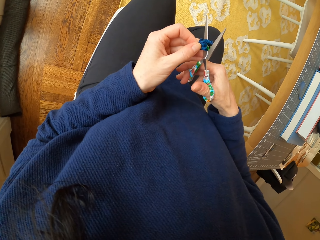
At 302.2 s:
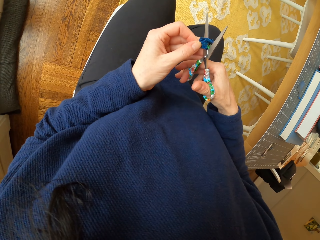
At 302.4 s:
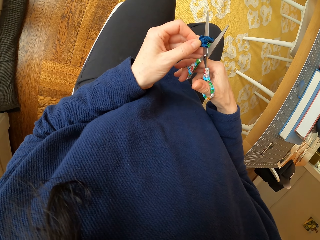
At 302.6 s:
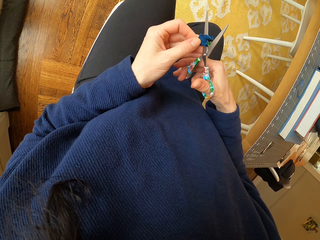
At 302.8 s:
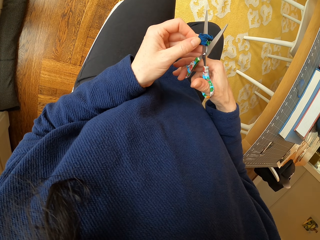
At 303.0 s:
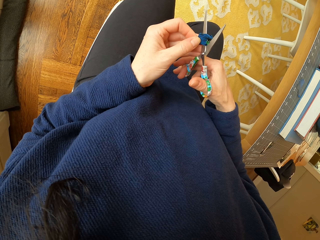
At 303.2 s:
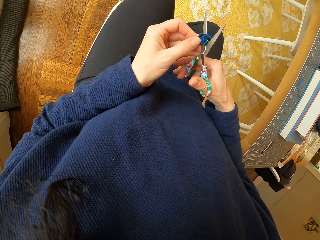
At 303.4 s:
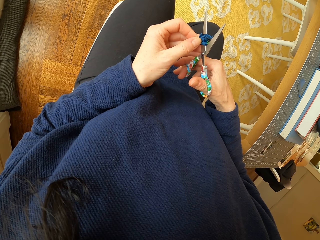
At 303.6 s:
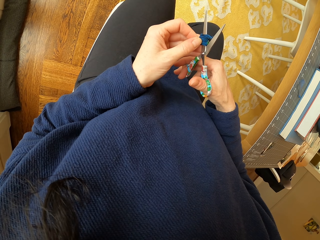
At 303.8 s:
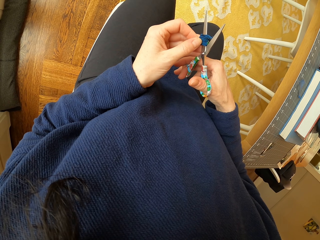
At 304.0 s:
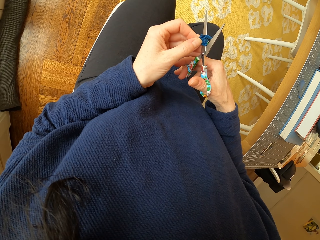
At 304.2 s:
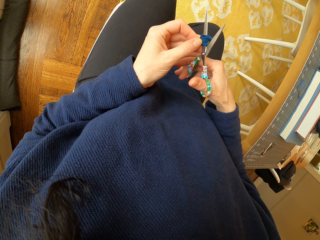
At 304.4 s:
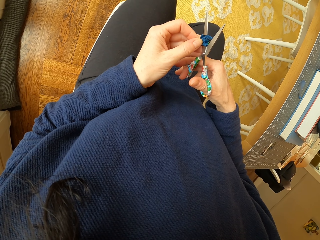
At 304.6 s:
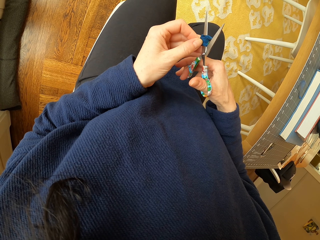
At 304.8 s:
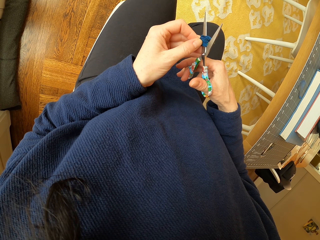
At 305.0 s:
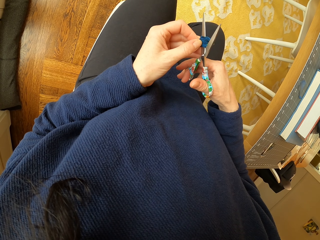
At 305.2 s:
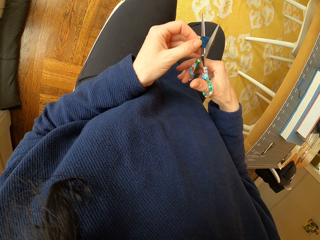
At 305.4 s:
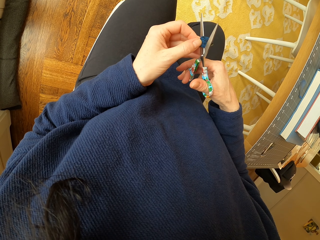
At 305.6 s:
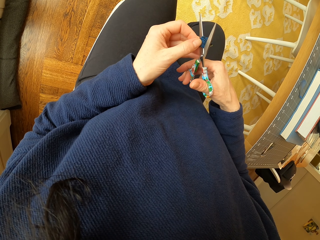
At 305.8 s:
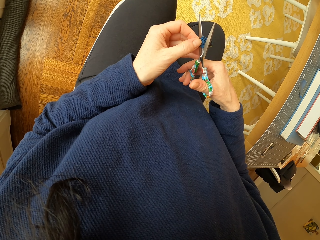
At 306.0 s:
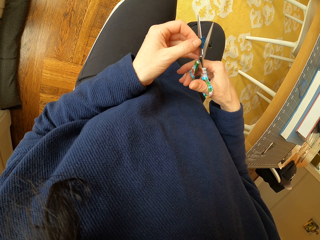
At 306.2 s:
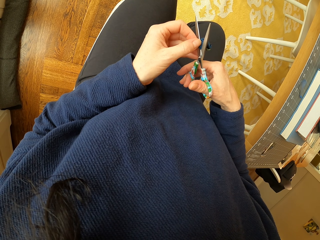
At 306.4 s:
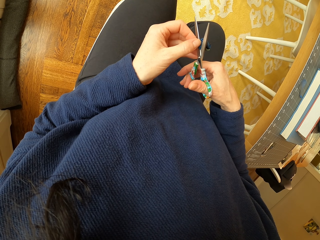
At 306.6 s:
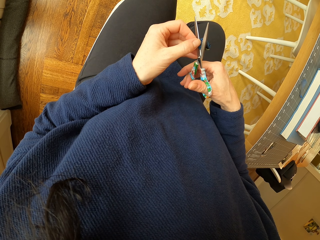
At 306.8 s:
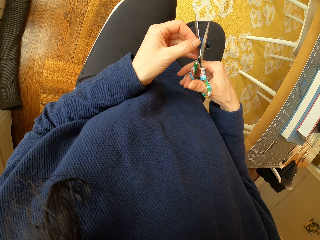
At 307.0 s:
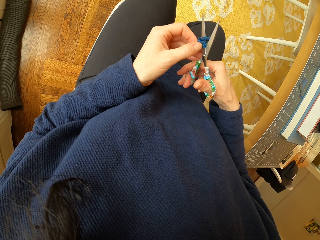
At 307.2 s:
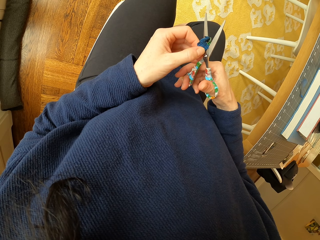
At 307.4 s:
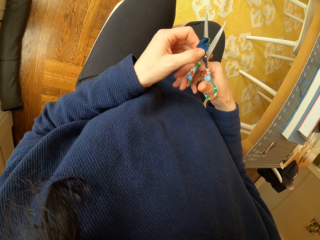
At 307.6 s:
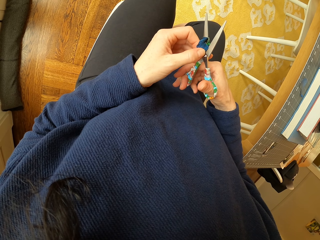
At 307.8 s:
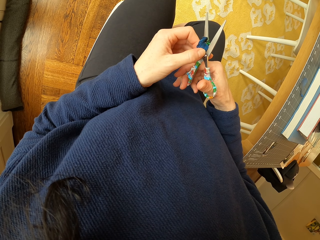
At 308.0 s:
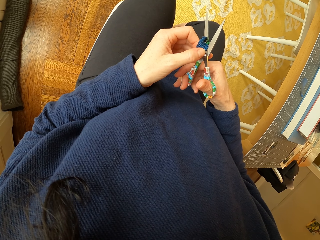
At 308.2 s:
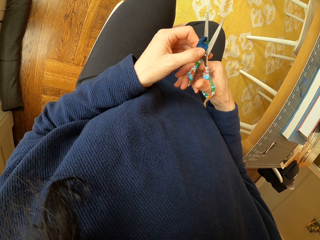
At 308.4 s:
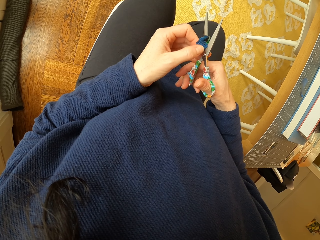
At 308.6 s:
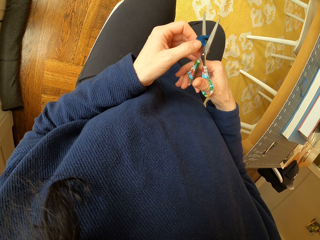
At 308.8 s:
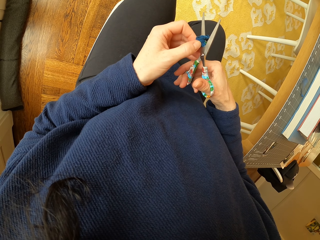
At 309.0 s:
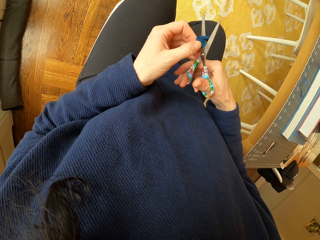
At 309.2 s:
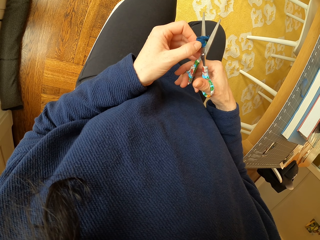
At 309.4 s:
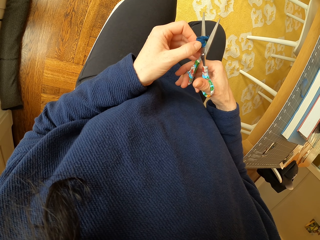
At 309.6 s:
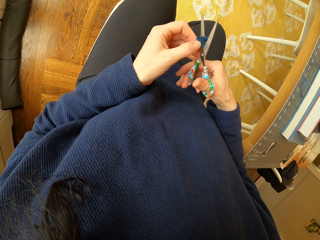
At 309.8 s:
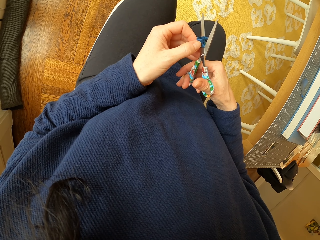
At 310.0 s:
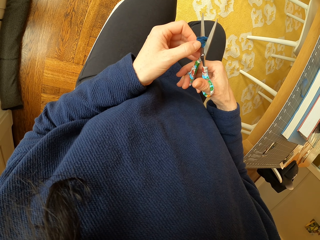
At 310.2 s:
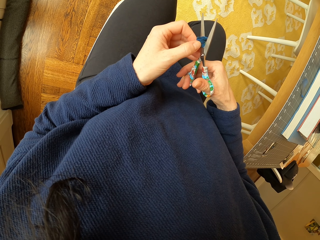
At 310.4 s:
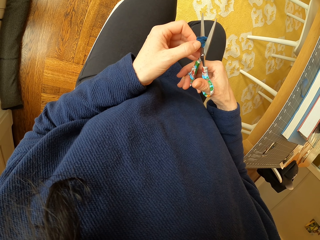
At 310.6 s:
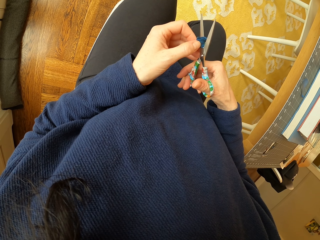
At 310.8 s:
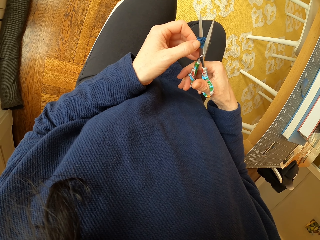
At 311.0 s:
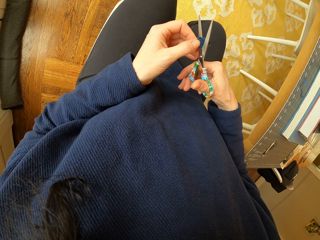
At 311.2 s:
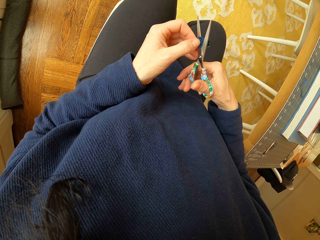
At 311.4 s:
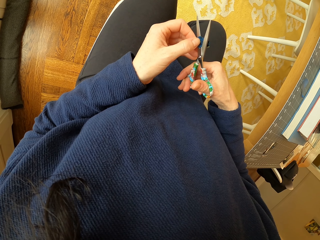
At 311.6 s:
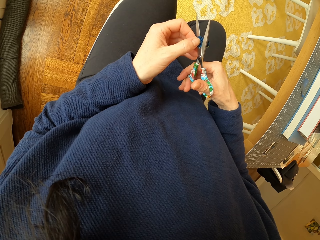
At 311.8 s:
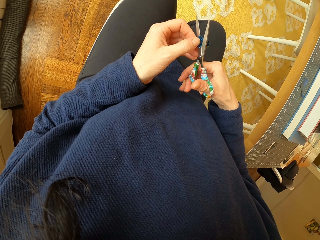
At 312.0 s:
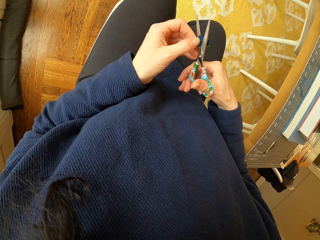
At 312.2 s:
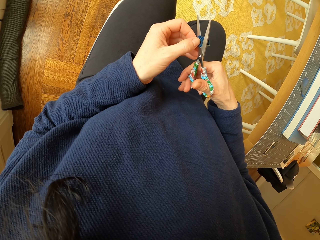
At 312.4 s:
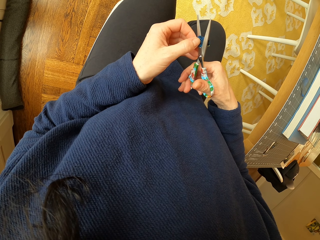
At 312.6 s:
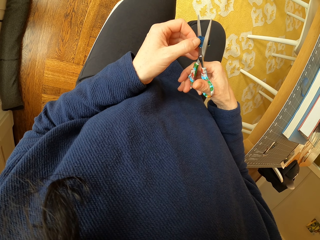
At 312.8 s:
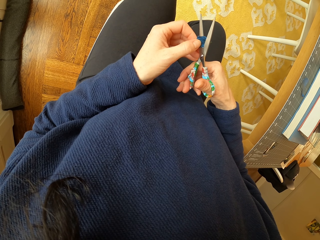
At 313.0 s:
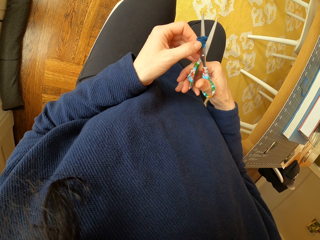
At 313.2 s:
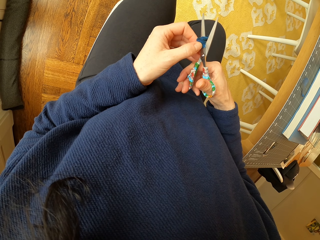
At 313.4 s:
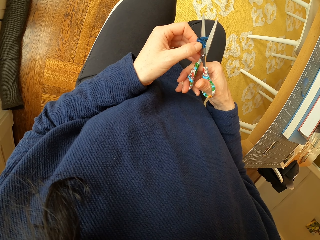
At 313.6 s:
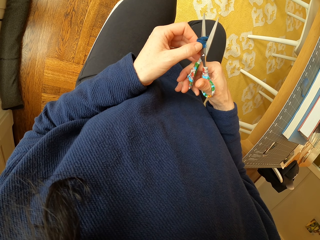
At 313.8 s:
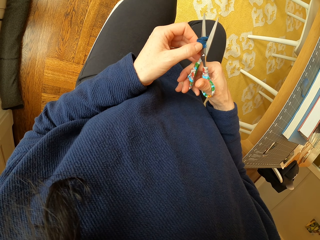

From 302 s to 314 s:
The camera wearer cuts the paper with scissors. They adjust the piece of paper. They cut the paper with the scissors.

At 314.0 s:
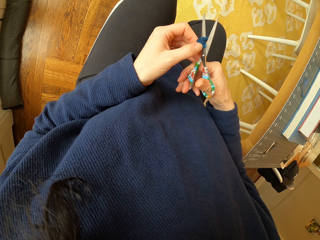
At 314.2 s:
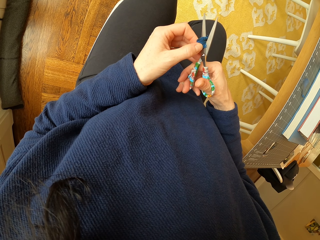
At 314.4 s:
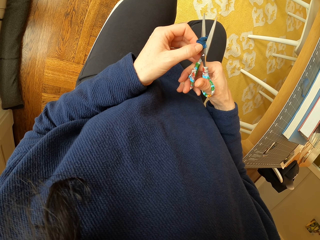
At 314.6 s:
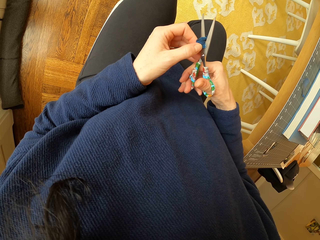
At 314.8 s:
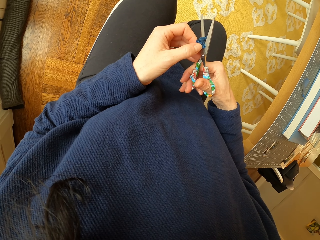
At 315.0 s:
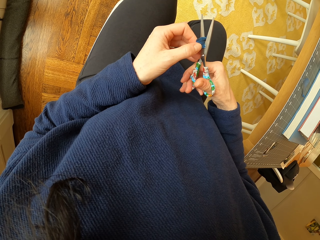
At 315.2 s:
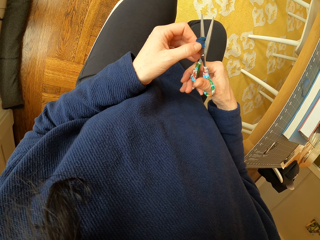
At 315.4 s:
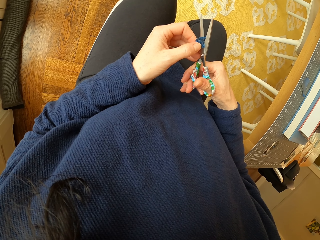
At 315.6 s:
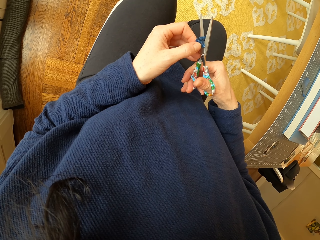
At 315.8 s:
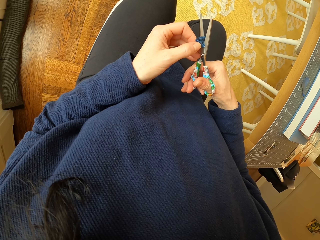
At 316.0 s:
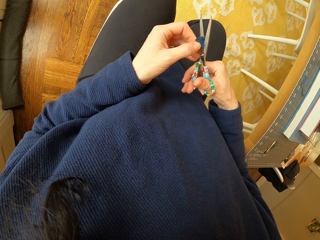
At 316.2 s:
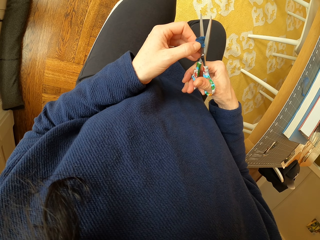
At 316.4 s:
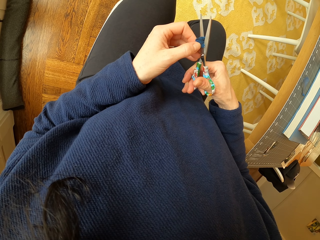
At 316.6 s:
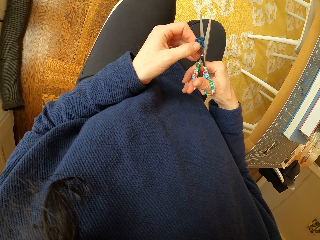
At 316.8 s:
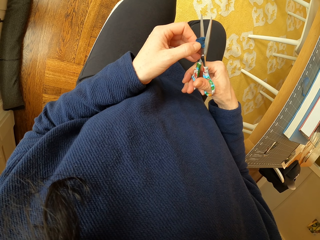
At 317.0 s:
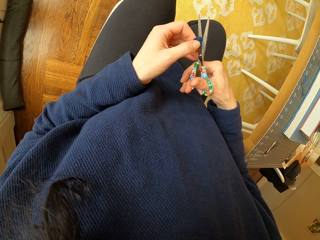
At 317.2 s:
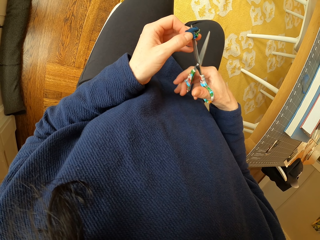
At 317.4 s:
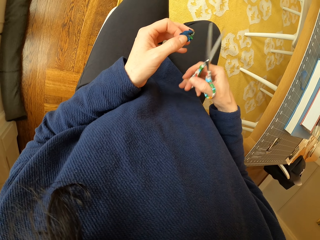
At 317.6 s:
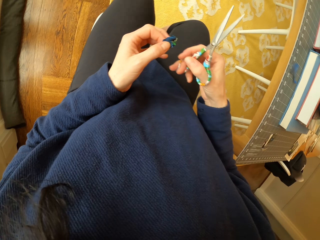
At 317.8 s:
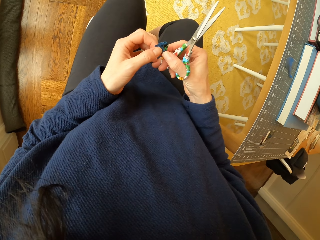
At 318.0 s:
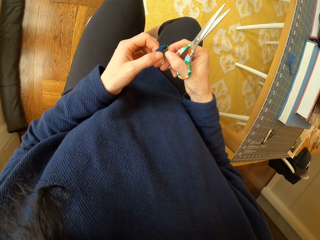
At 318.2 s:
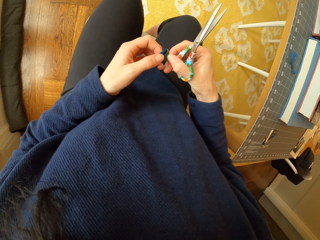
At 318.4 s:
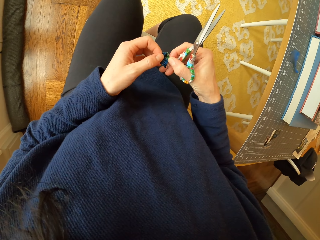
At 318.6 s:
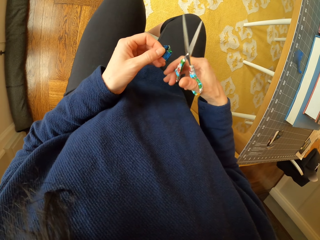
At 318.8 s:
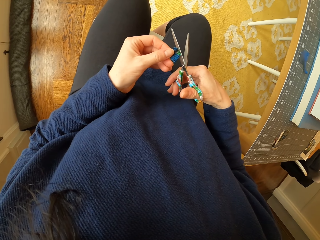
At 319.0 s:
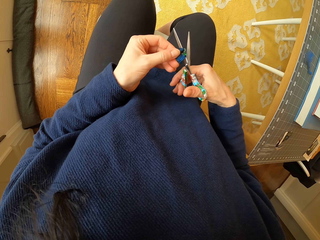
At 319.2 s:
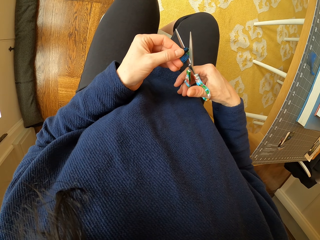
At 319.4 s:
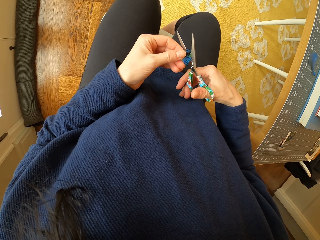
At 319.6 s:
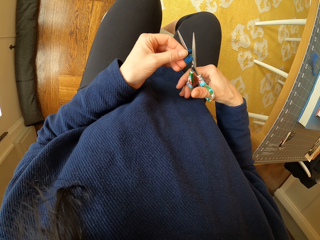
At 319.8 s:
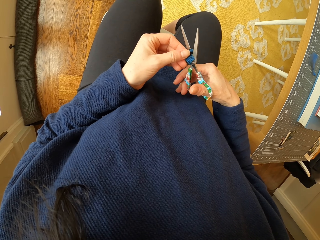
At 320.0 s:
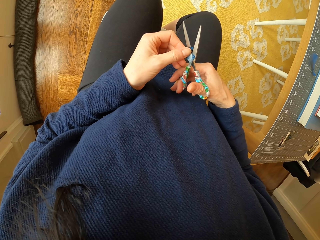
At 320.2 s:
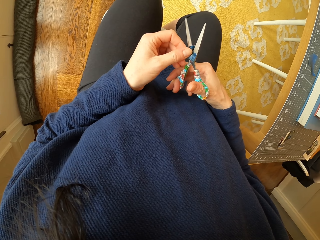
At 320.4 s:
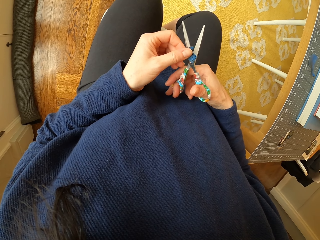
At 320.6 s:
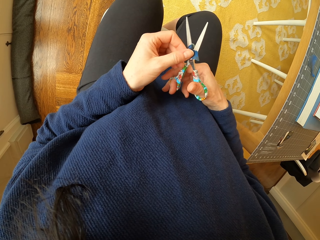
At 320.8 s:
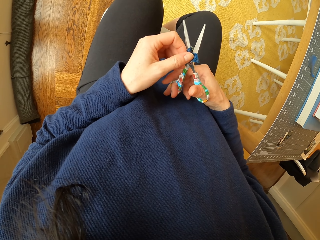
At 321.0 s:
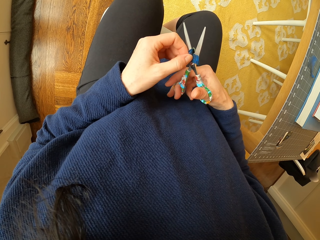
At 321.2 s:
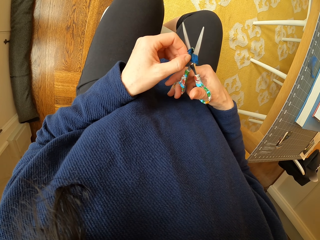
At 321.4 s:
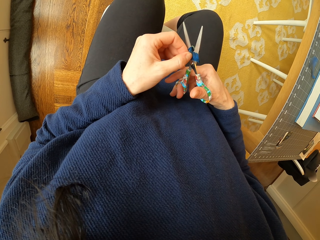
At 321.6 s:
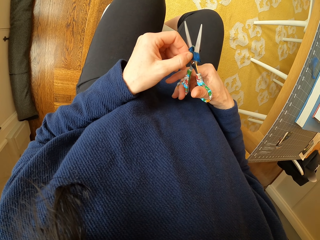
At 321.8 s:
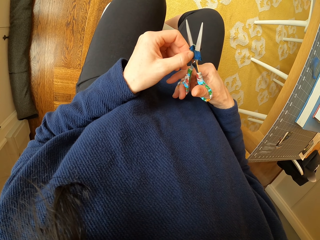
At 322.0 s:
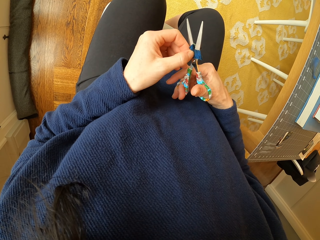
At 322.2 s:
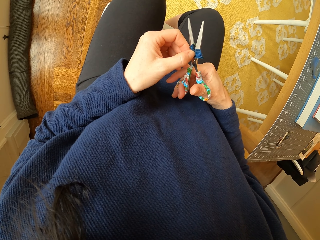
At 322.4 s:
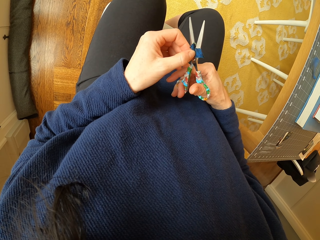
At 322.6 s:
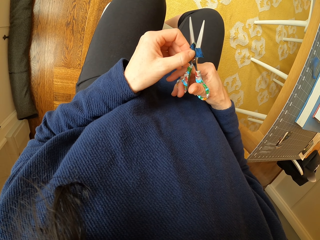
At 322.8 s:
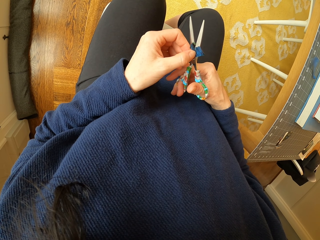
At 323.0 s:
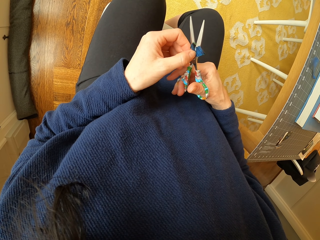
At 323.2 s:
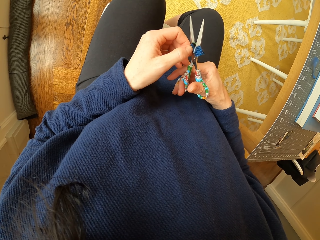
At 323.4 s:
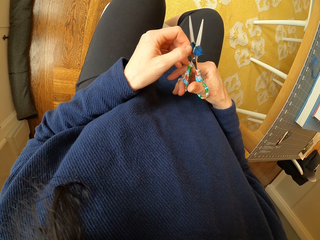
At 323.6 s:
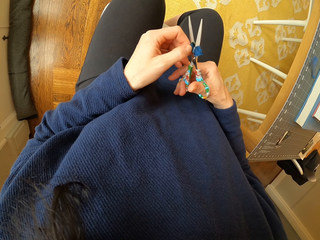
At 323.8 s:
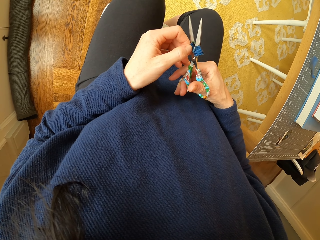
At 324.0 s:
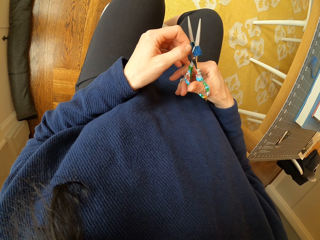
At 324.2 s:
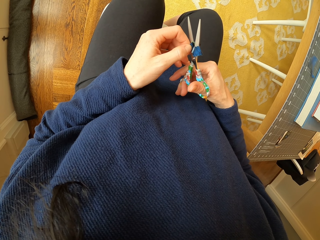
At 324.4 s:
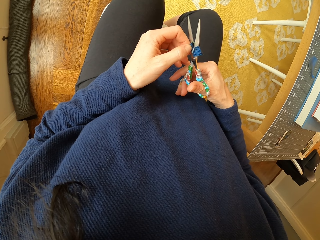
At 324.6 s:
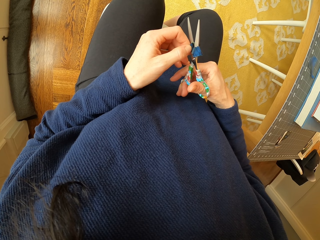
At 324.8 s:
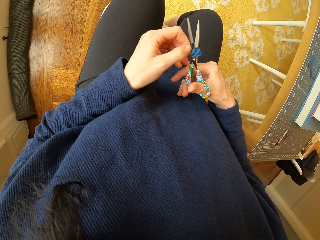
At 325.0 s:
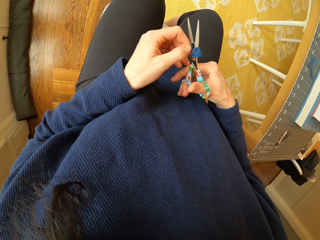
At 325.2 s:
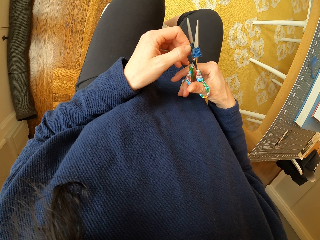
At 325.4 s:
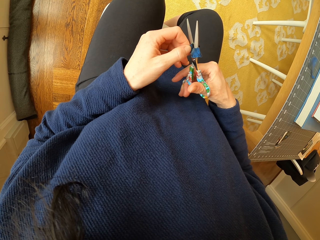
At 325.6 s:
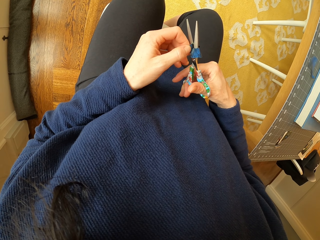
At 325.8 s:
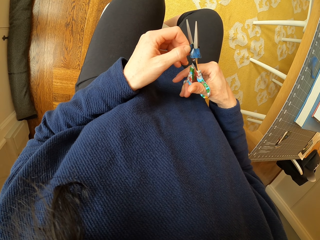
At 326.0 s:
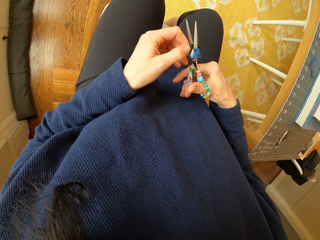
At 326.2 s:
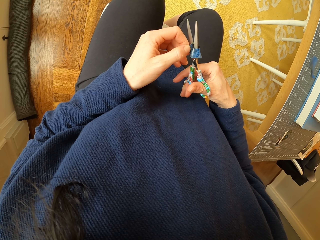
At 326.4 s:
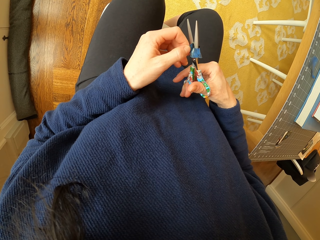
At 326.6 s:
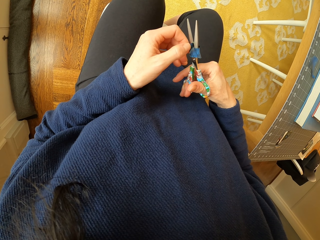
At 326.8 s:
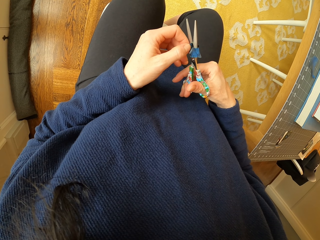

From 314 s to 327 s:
The camera wearer adjusts the piece of paper. They cut the paper with a scissor.
